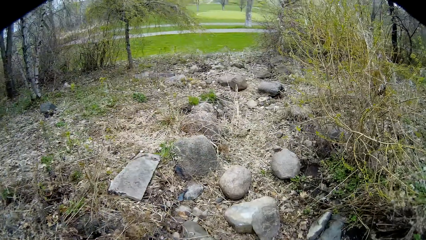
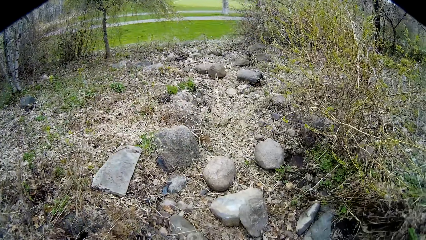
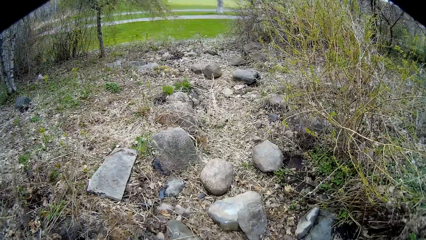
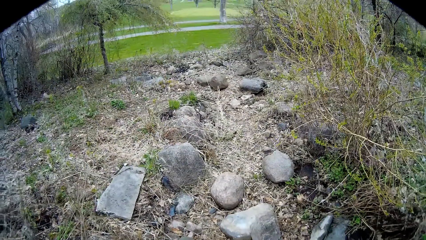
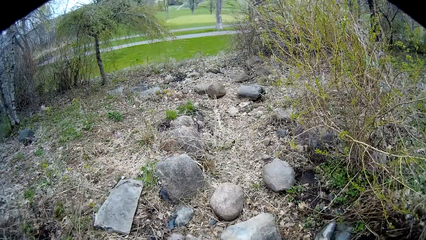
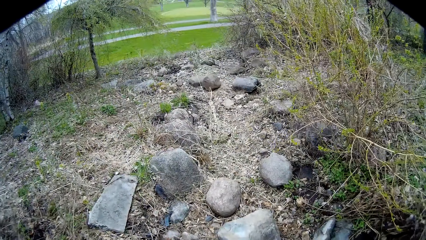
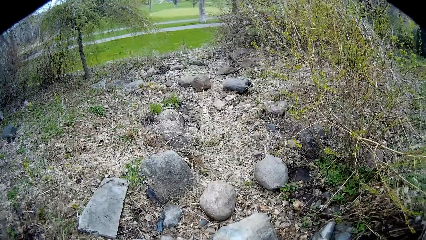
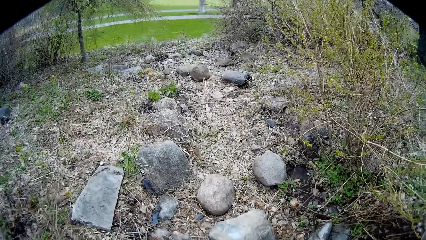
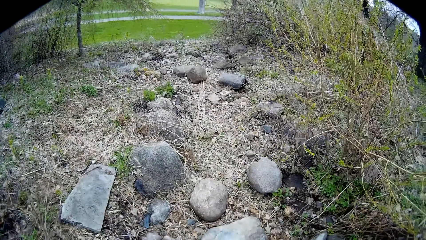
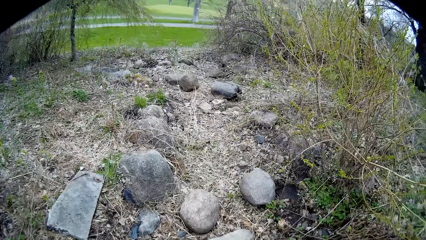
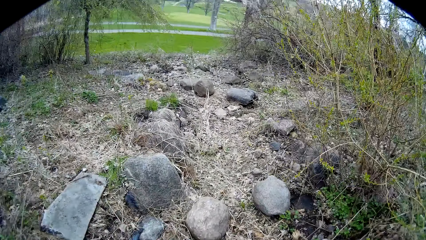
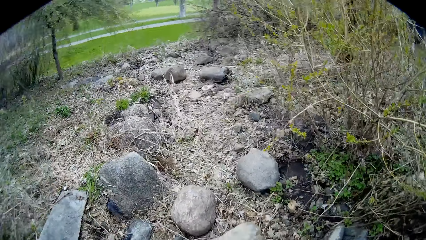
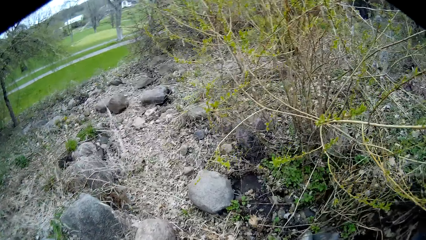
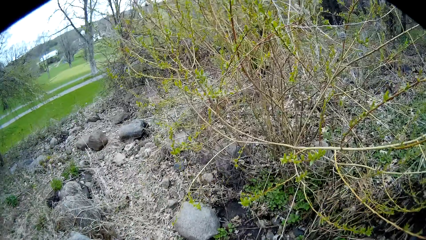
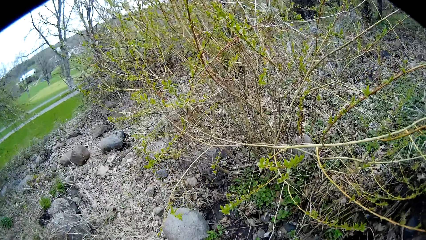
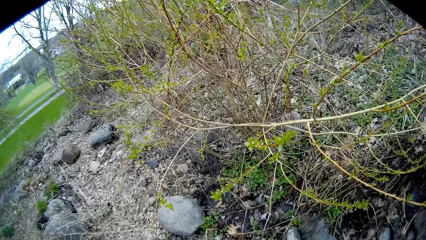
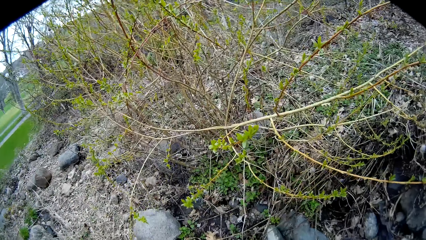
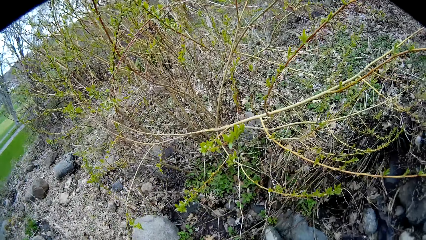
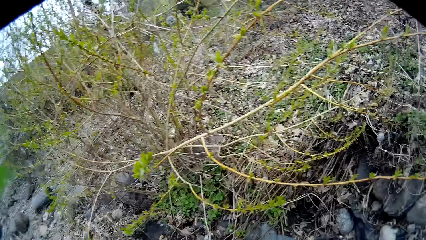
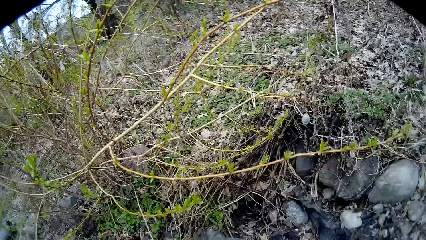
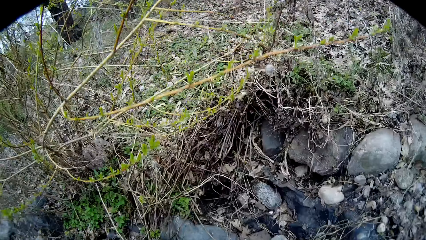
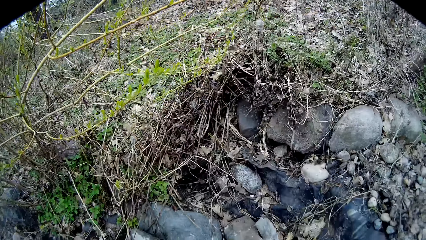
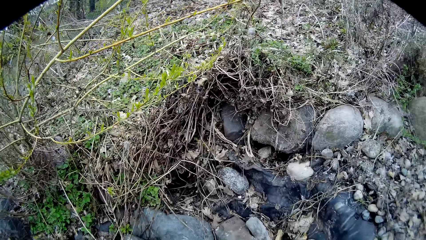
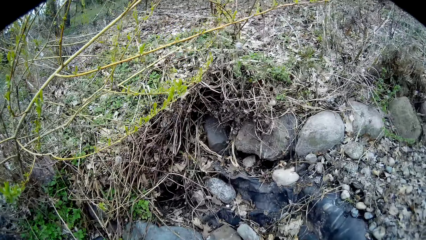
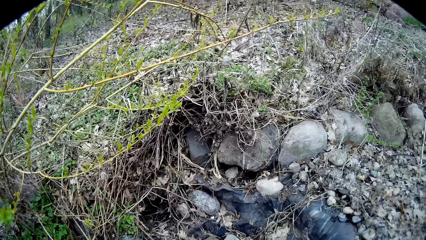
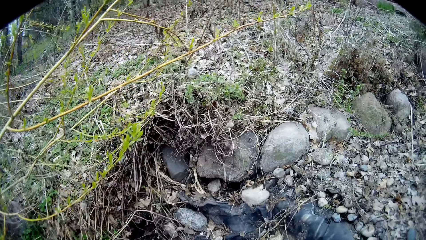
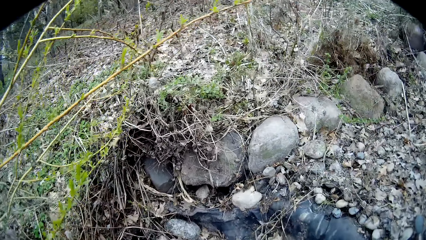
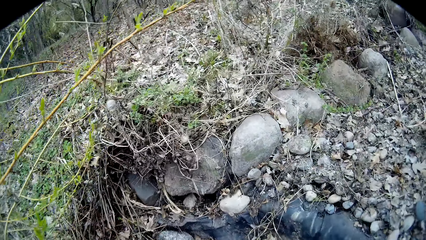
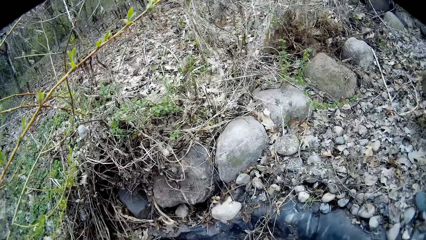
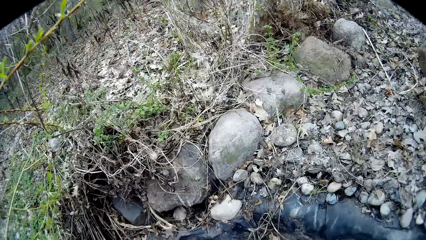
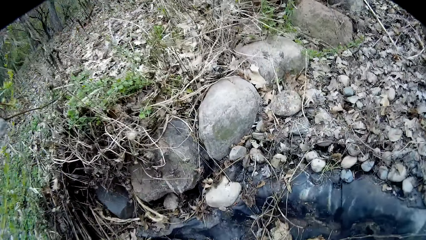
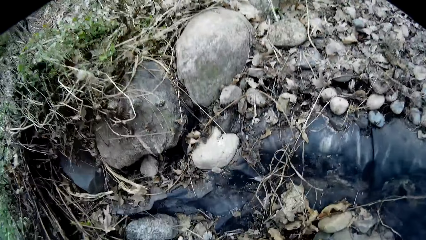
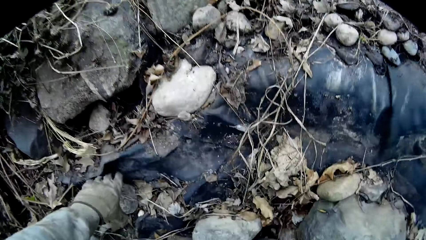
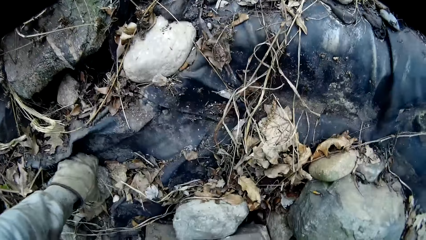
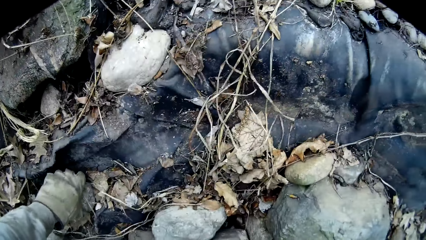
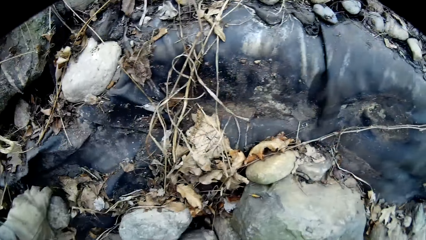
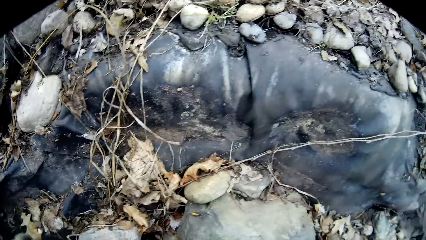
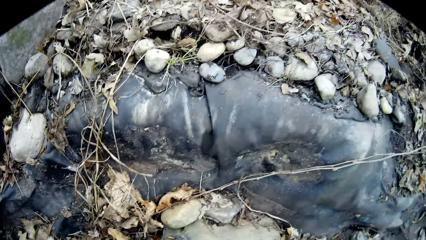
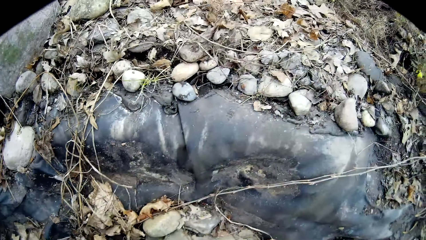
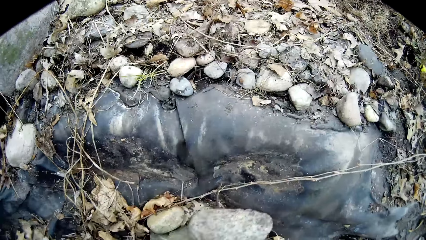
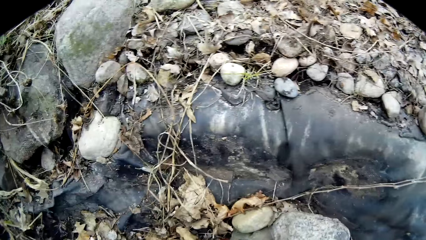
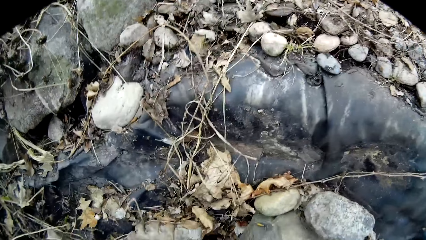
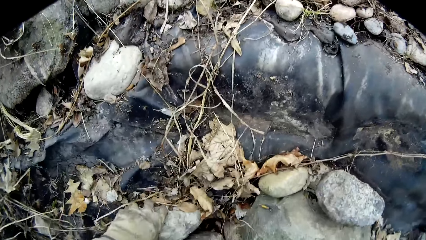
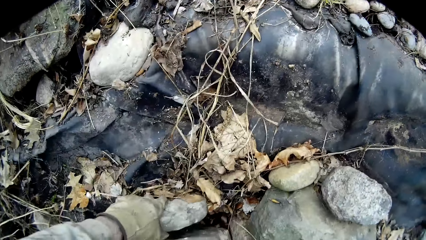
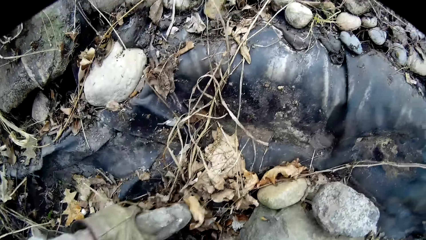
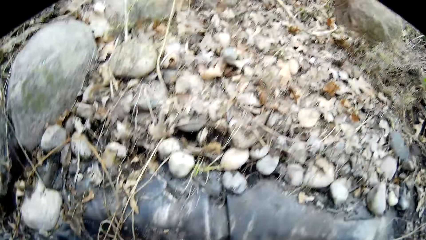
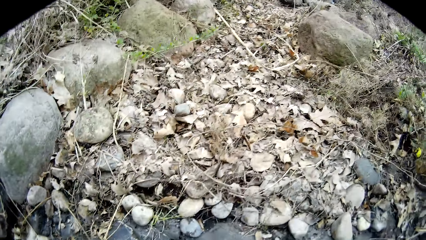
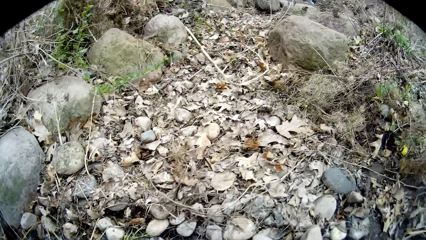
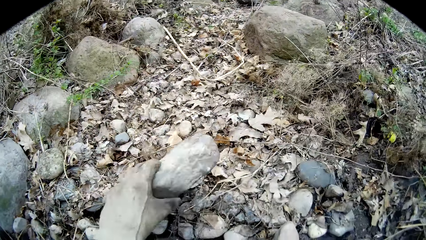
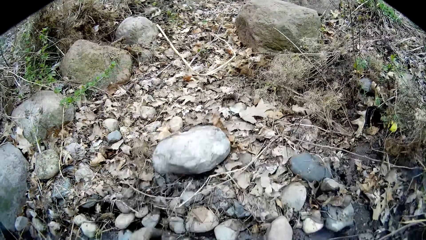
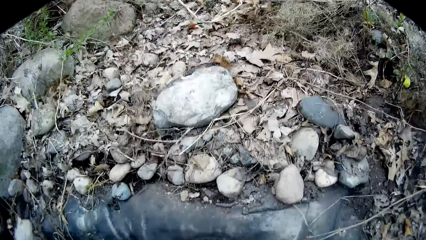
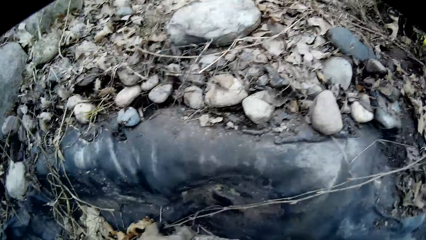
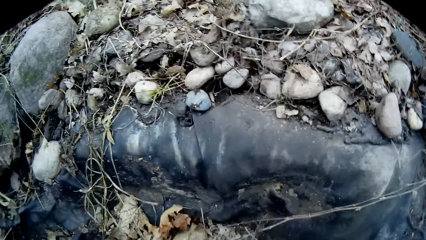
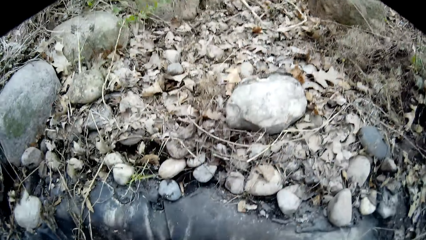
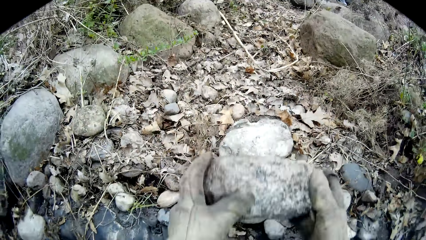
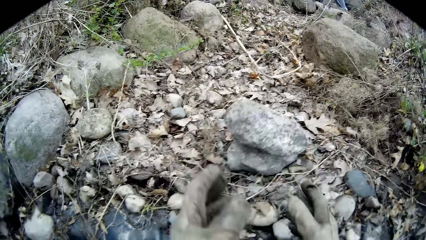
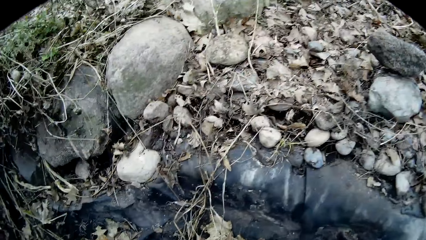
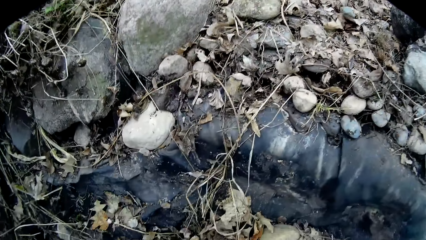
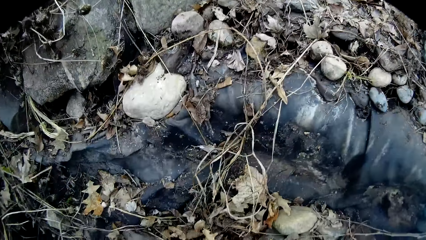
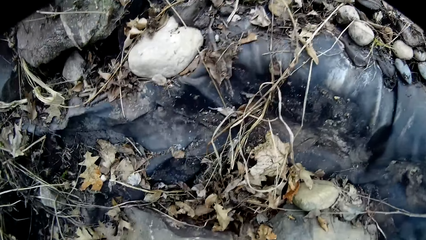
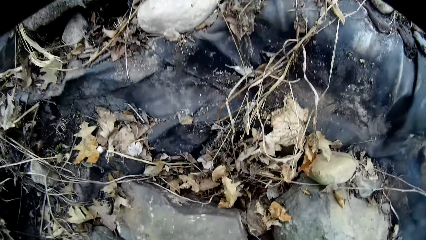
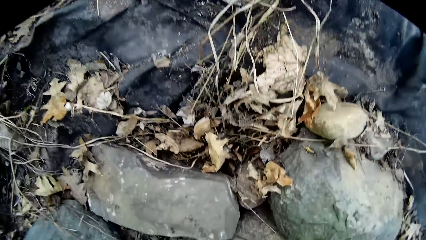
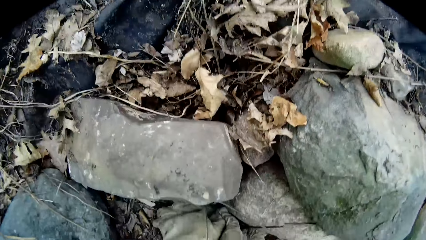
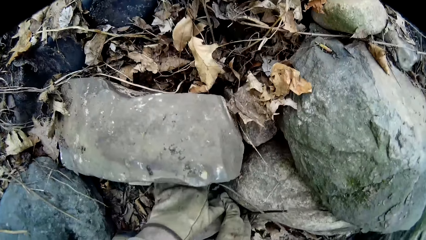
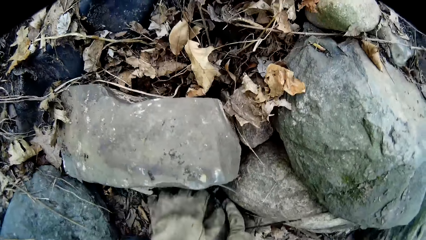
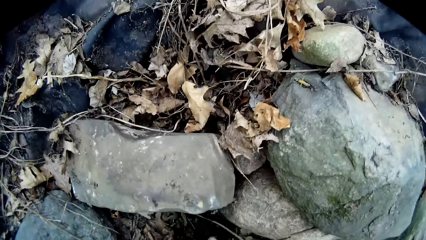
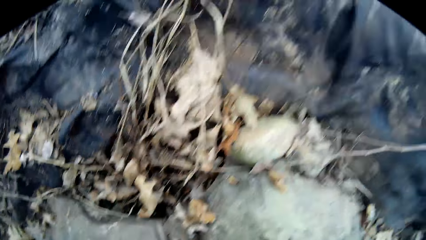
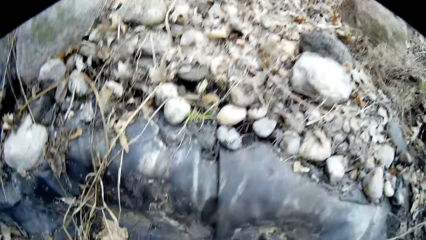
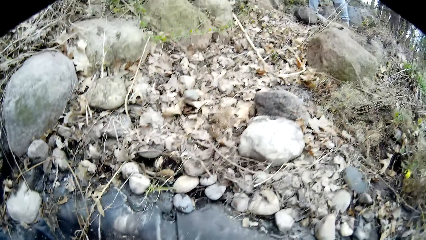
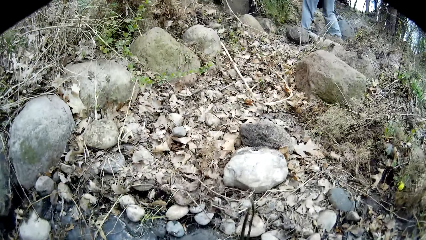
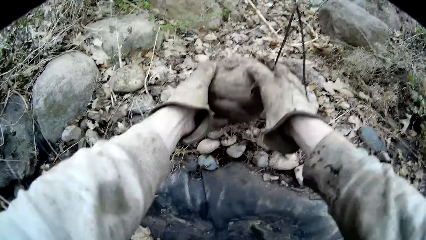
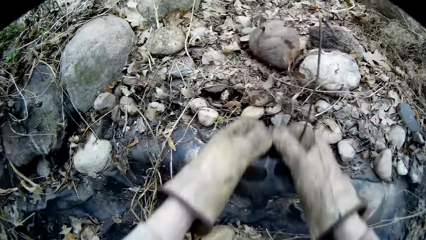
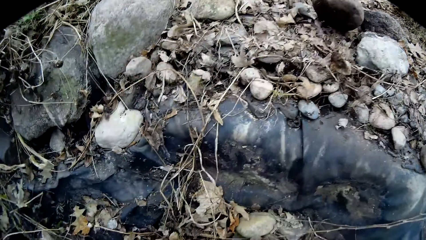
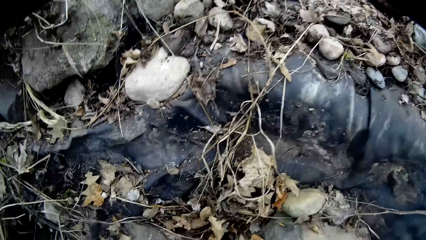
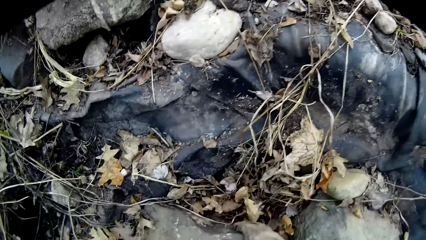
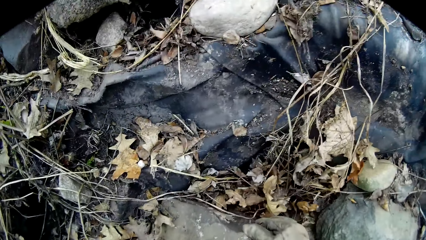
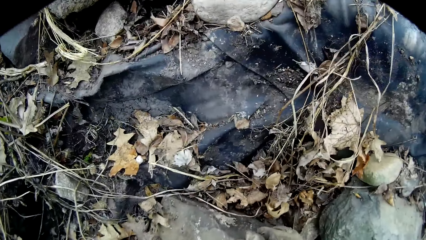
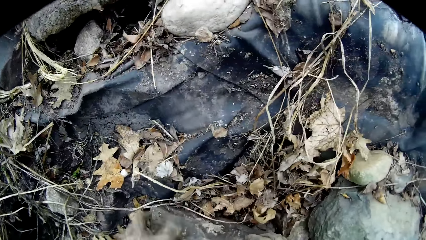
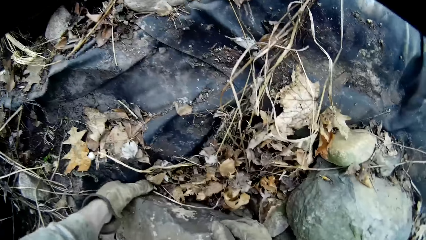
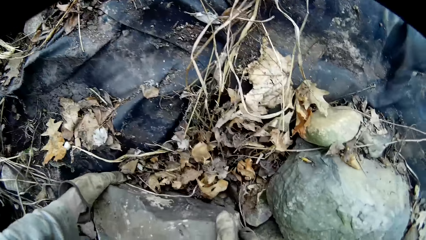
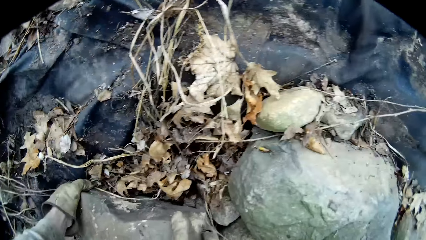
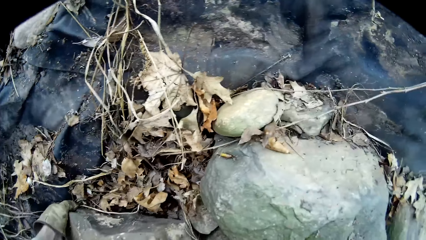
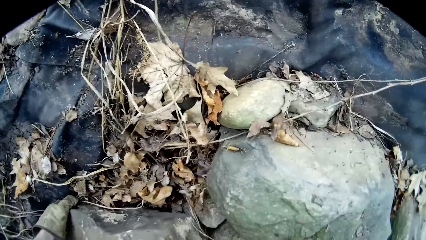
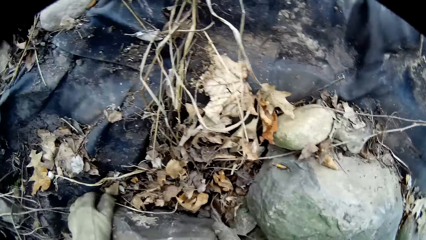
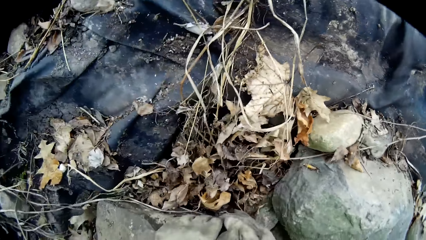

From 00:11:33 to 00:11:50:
The camera wearer converses with the woman. He picks up a stone from the ground with his left hand. He moves the stones from the ground. He puts the stone on a stone with his left hand. He picks up a stone from the ground with his left hand. He puts the stone on the ground with his left hand. He throws a stone on the ground with both hands. He picks up a stone from the ground with both hands. He throws the stone on the ground with both hands. He shifts a big stone on the ground with both hands.
